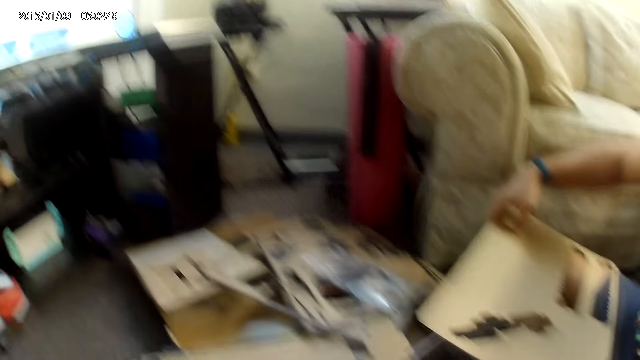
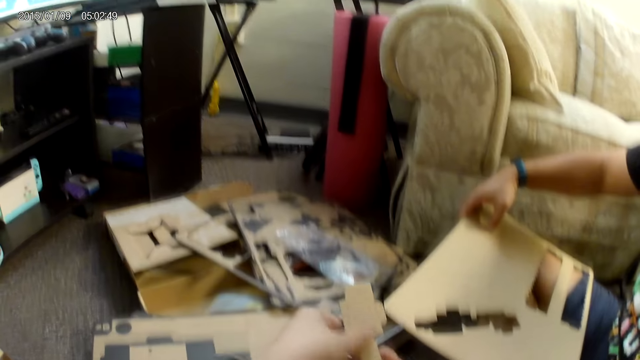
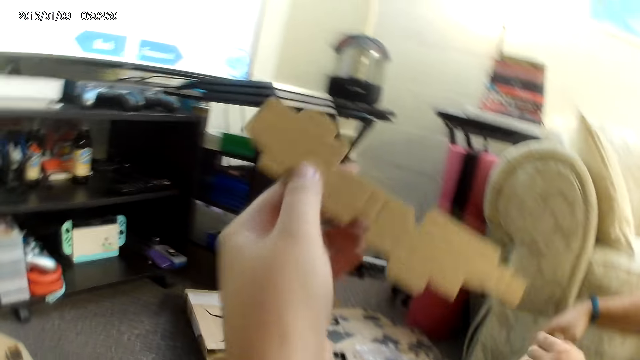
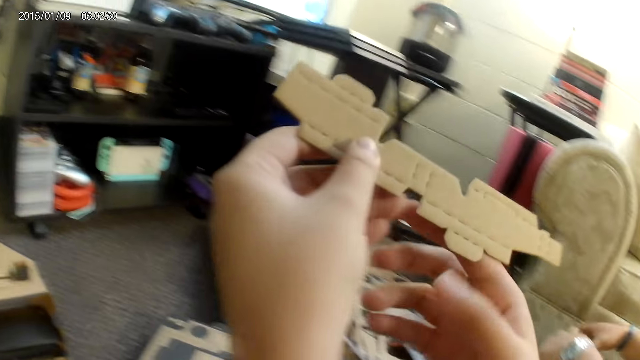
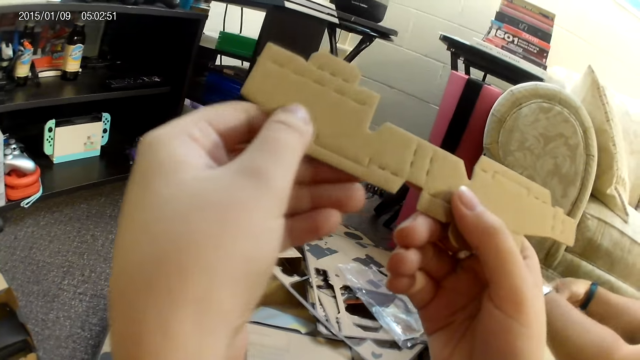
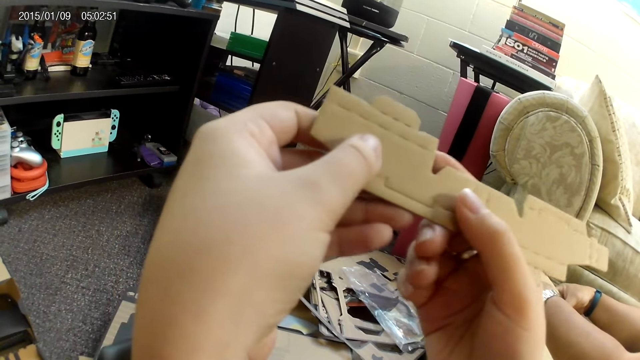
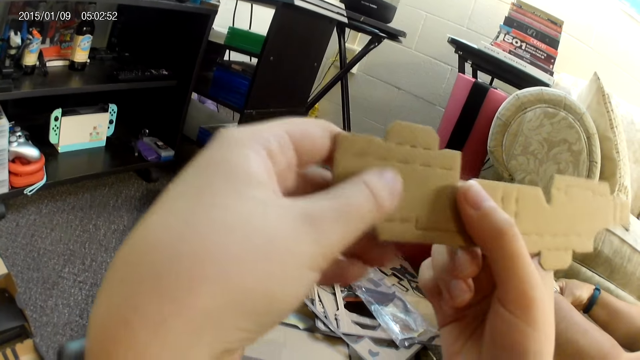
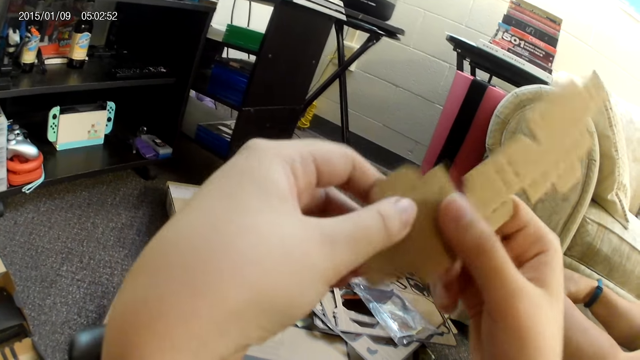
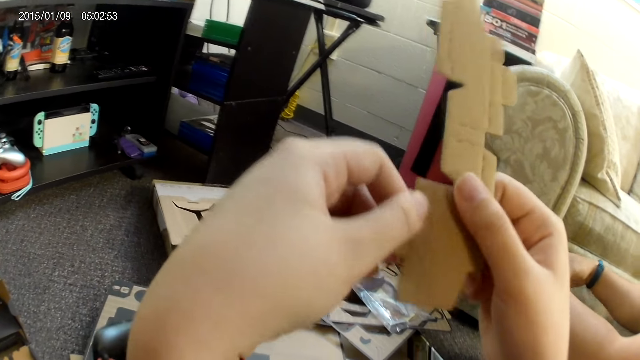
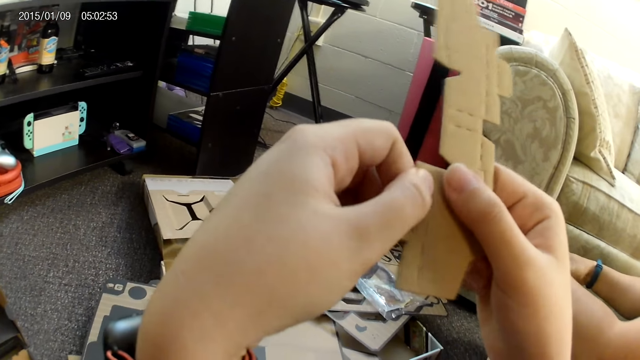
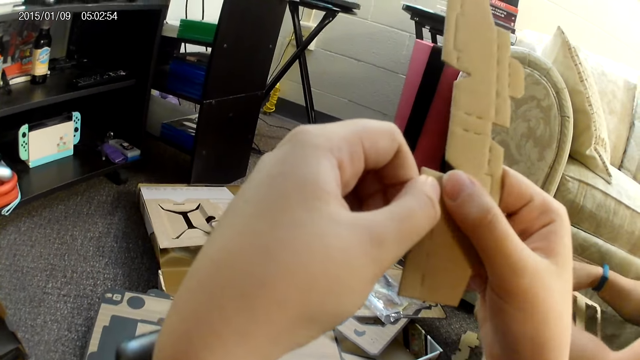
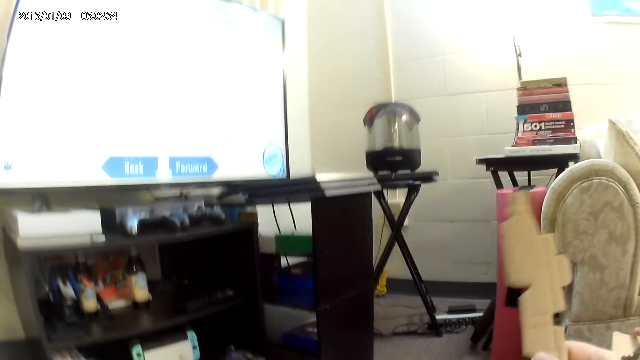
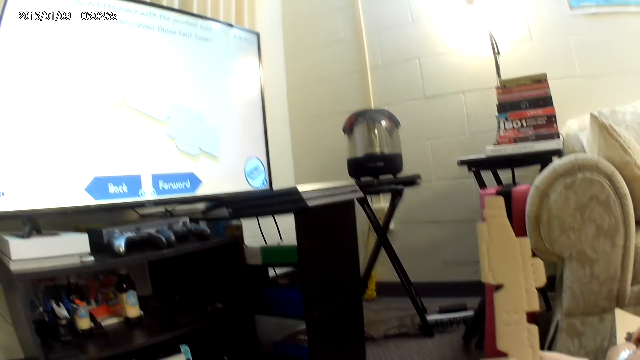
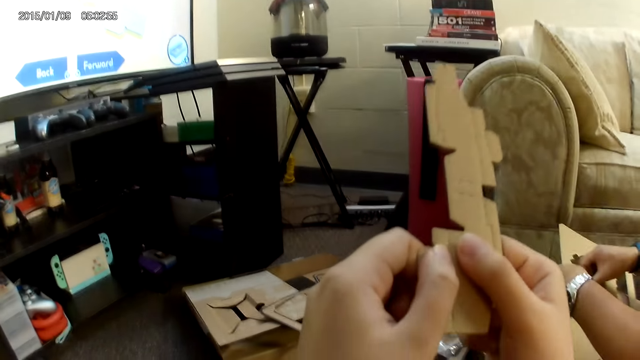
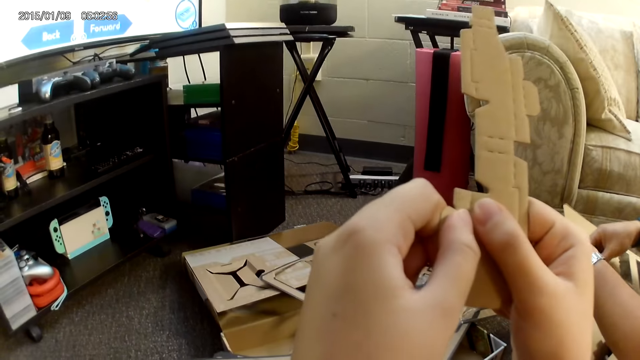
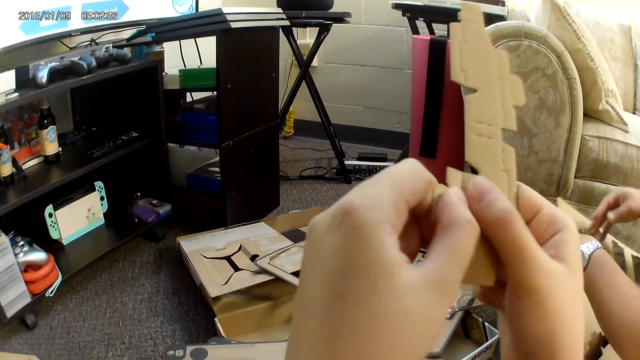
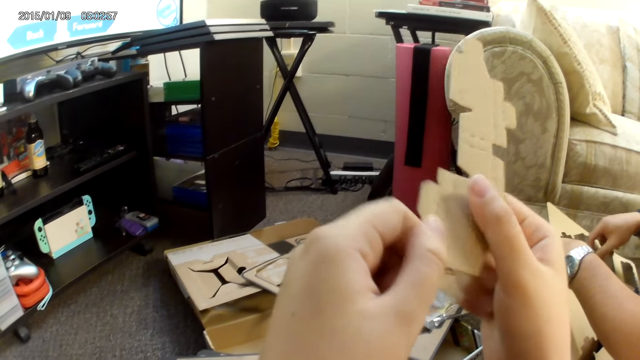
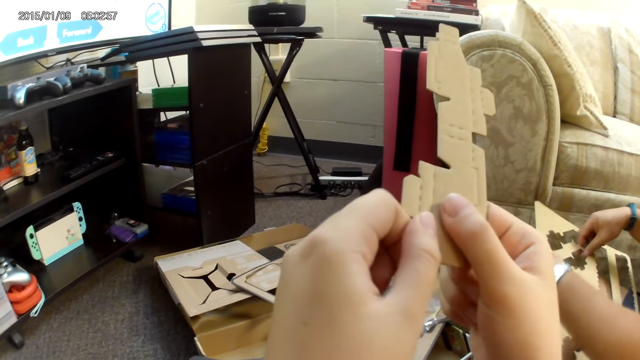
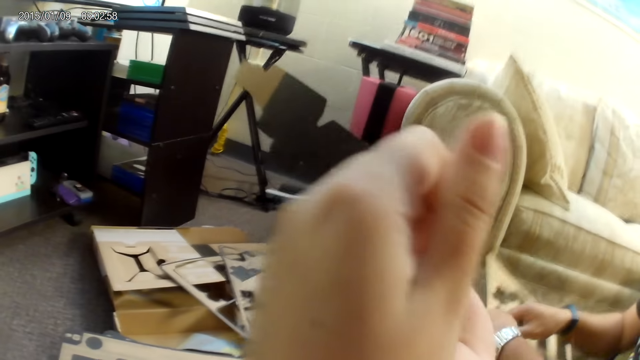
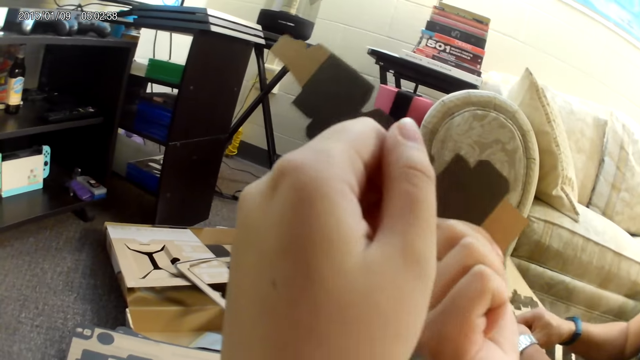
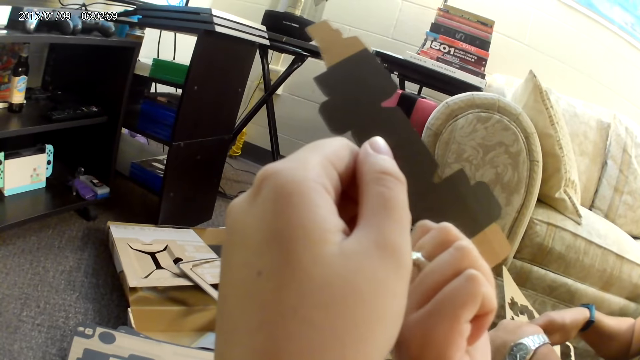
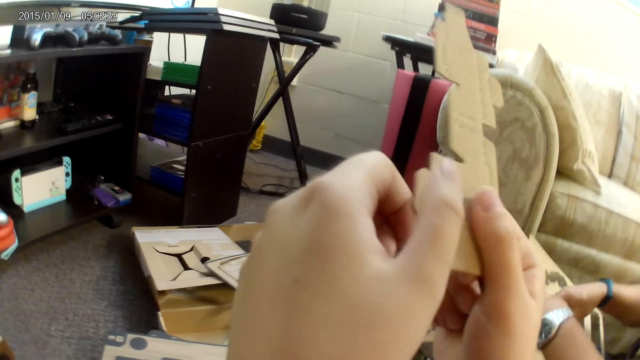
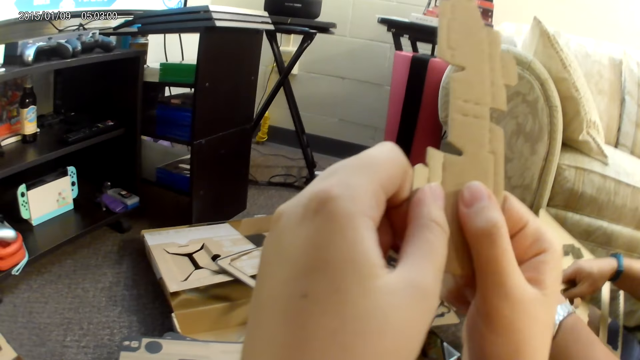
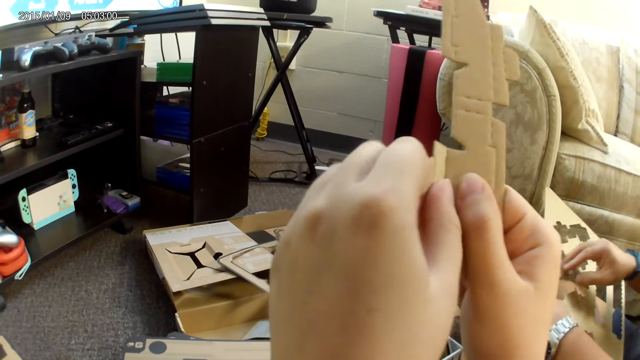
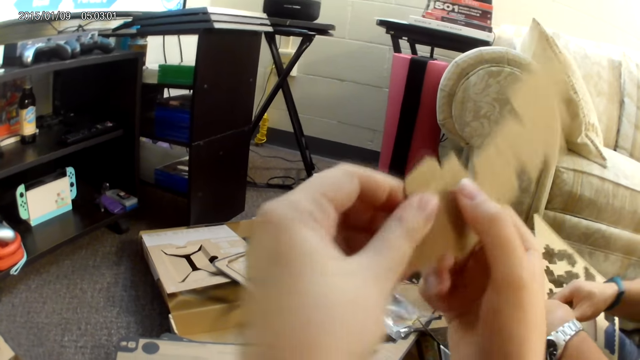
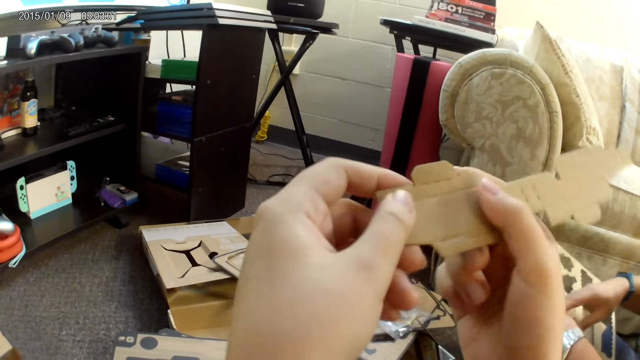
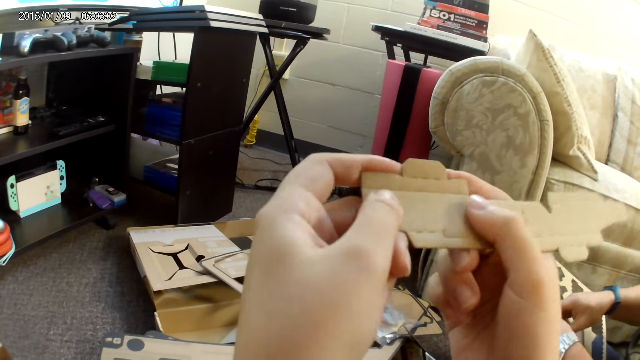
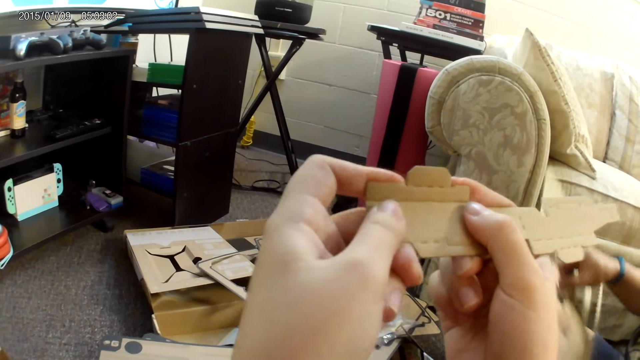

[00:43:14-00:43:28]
The camera wearer collects the cardboard from a man with her left hand. She looks at the piece of box. She touches the cardboard with both hands. She holds the piece of box. She watches television. She adjusts the cardboard with both hands. The man adjusts the cardboard with his right hand. The camera wearer turns the cardboard around with her right hand. She looks at the piece of box. She holds the cardboard with both hands. She adjusts the cardboard with both hands.

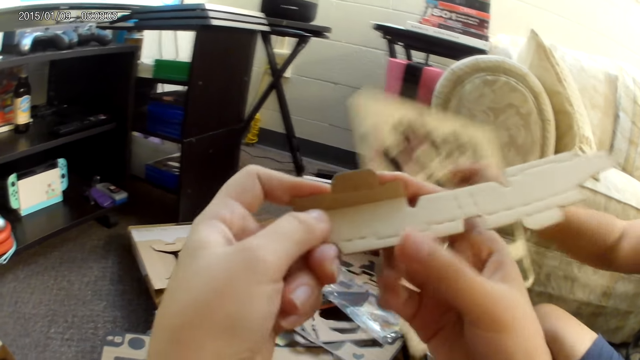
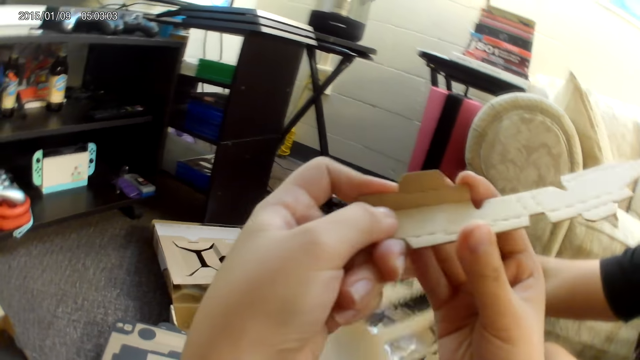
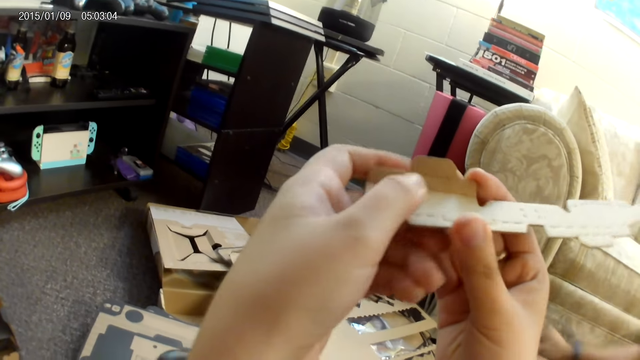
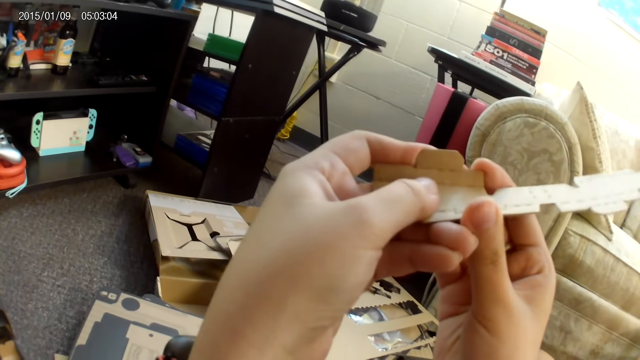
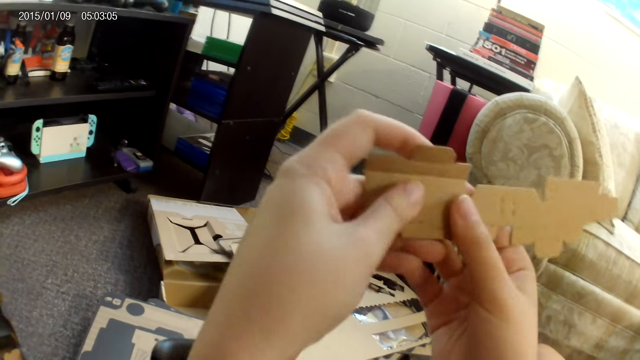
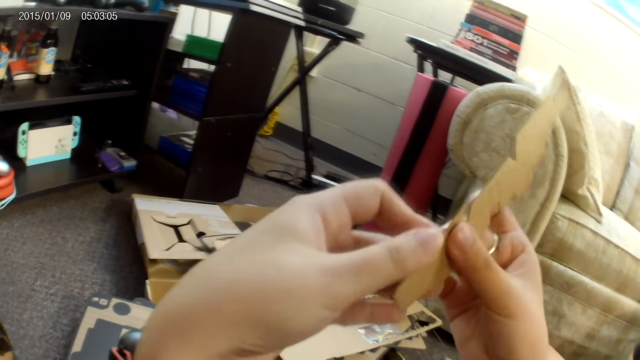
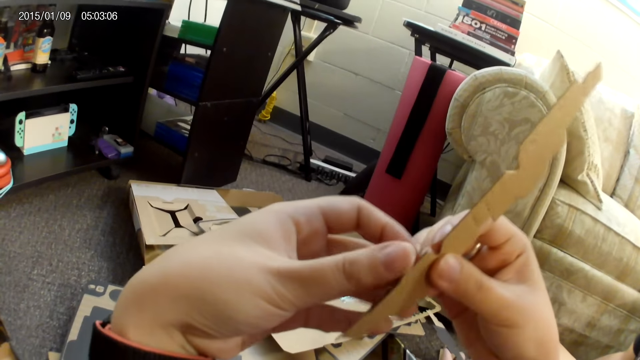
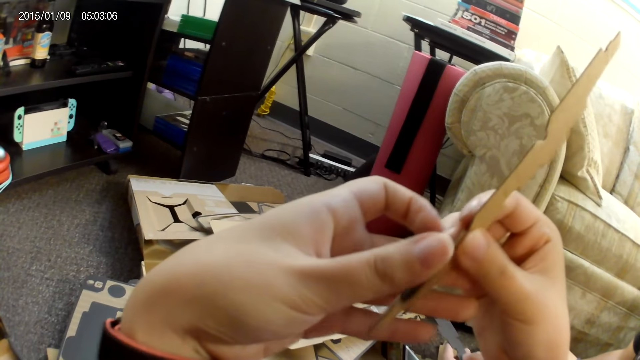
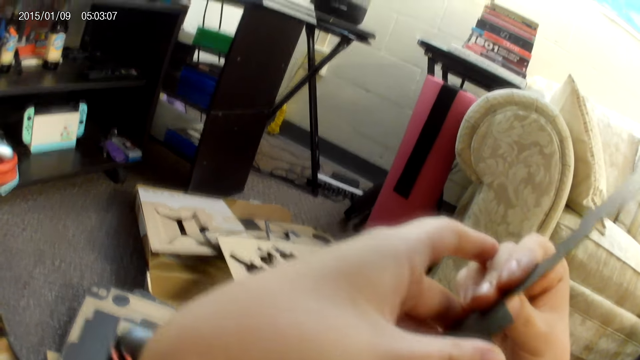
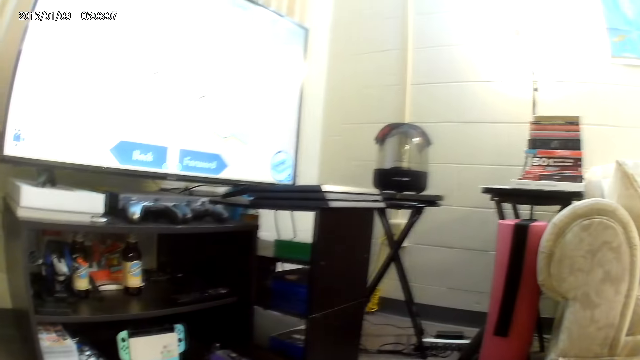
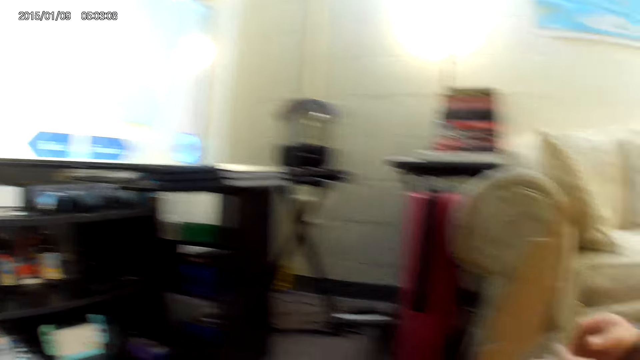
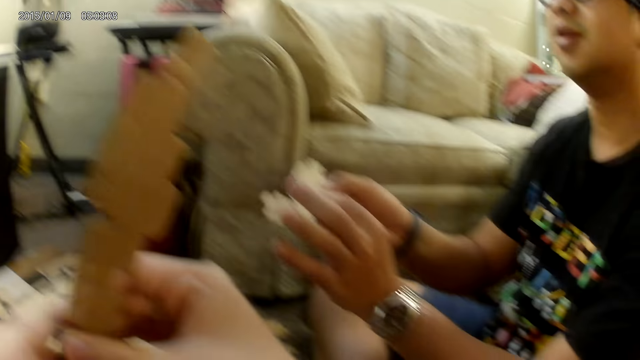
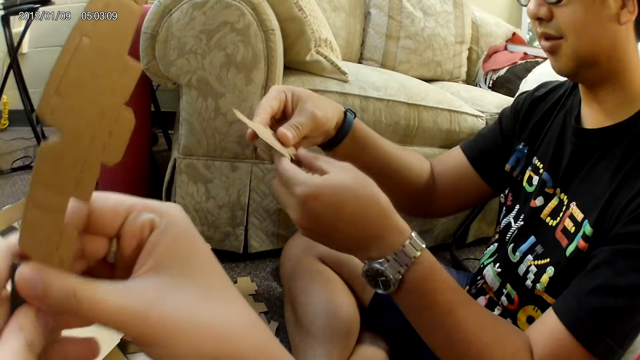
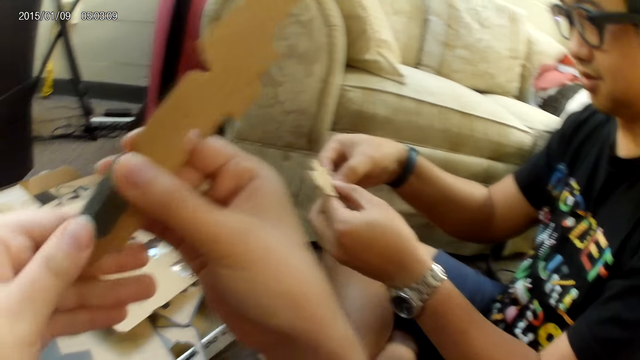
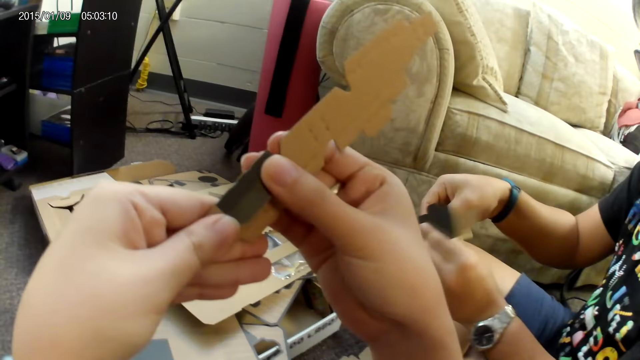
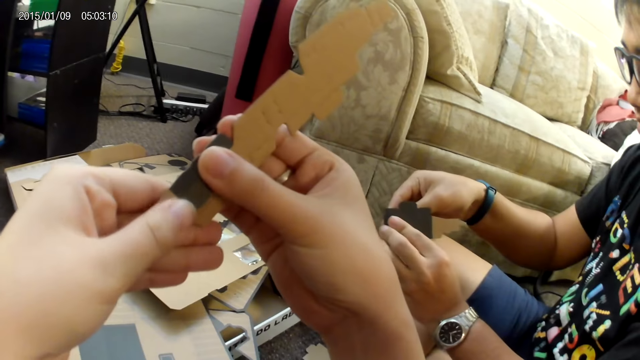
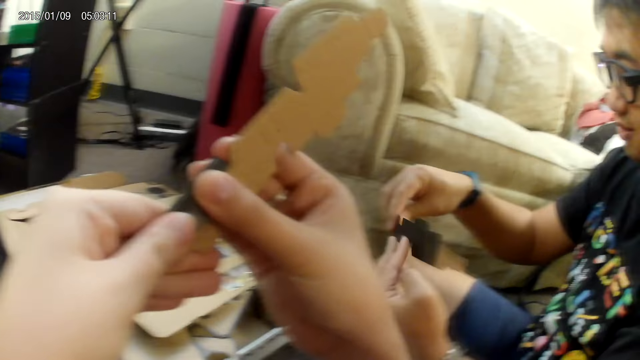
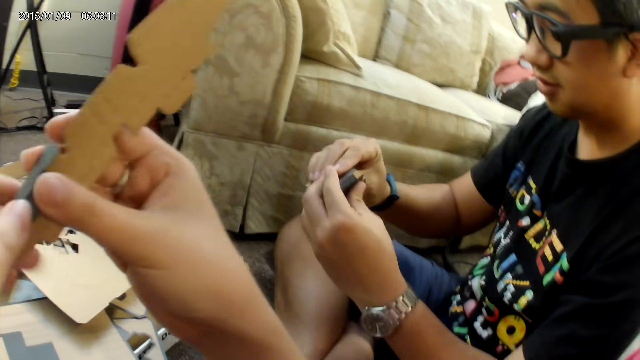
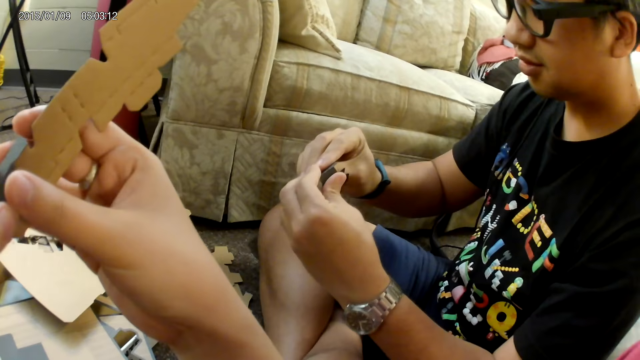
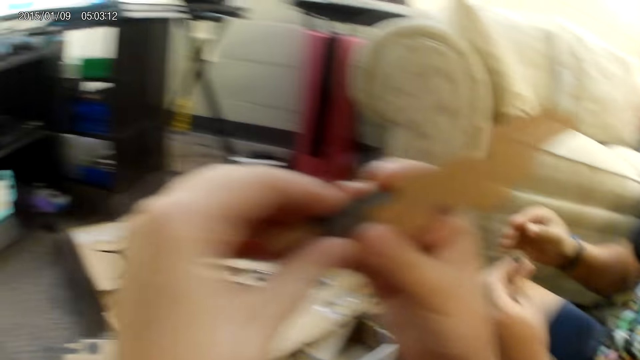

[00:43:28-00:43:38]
The man drops the cardboard or box on the stack of cardboards with his right hand. The camera wearer collects the cardboard from the man with her left hand. She looks at the television. The man passes the cardboard from his left hand to his right hand. The camera wearer holds the cardboard with both hands. The man passes the cardboard from his right hand to his left hand. The camera wearer looks at the man. The man touches the cardboard with both hands and adjusts the cardboard with both hands. The camera wearer makes something with the box.
